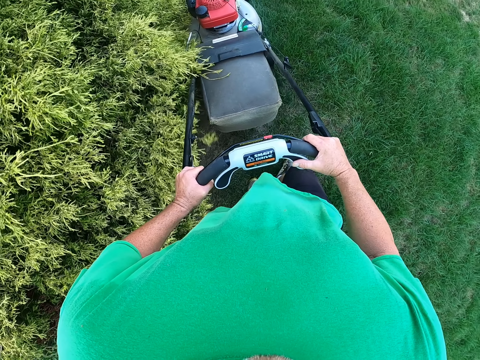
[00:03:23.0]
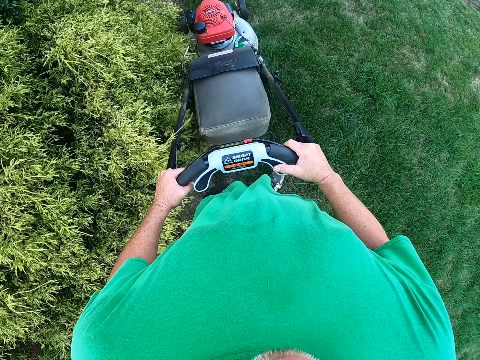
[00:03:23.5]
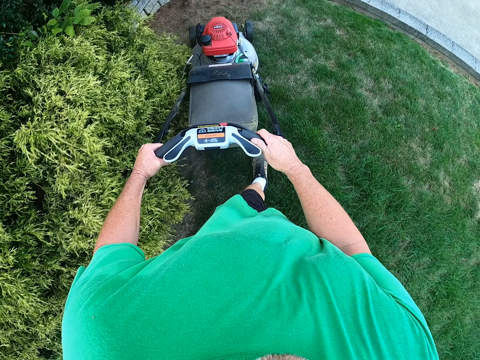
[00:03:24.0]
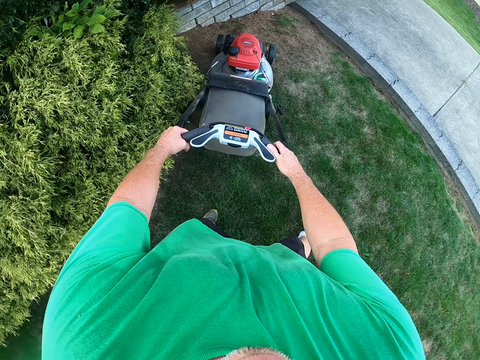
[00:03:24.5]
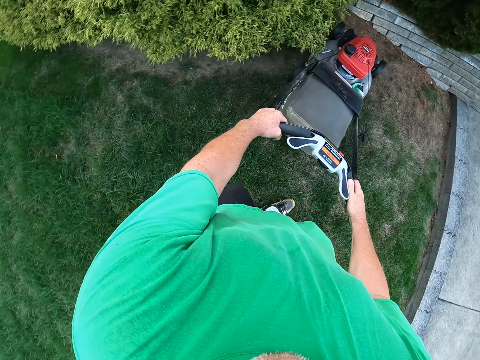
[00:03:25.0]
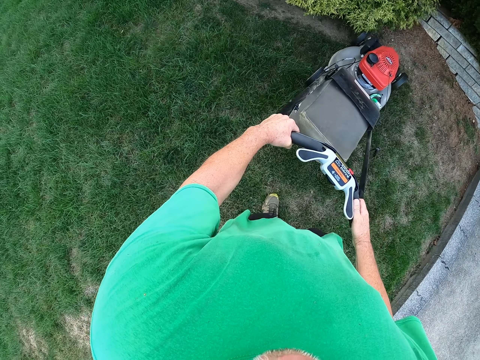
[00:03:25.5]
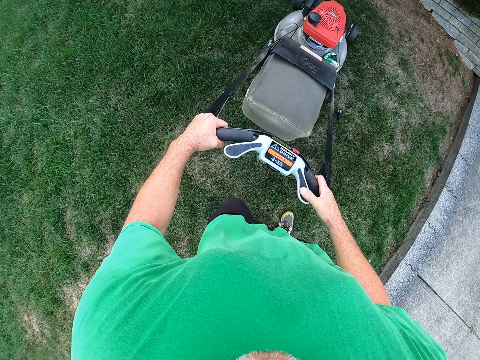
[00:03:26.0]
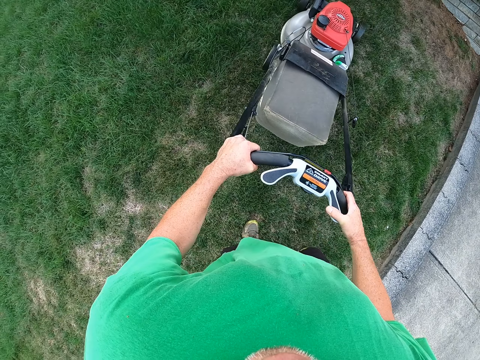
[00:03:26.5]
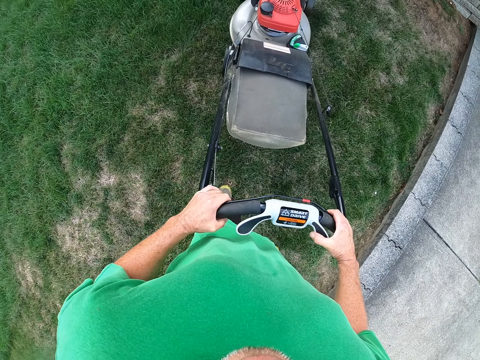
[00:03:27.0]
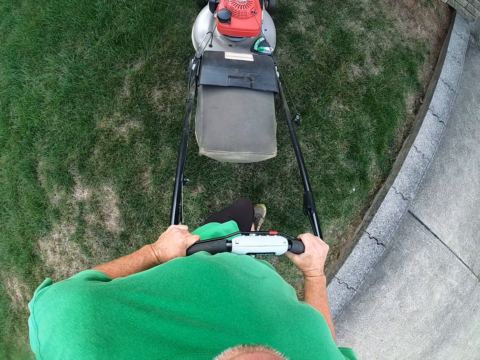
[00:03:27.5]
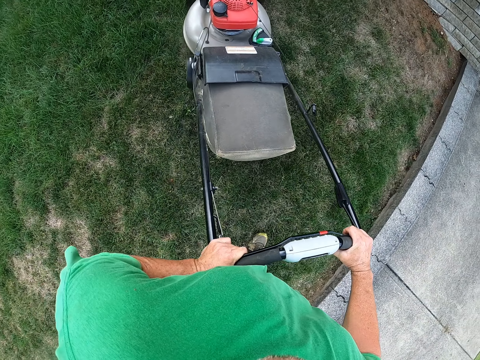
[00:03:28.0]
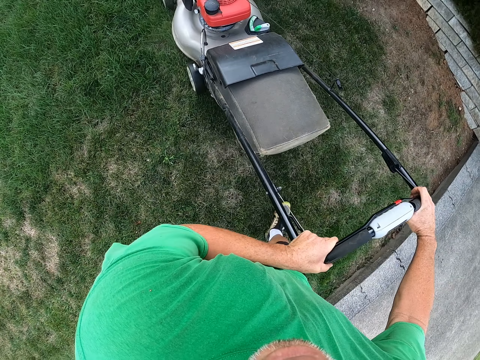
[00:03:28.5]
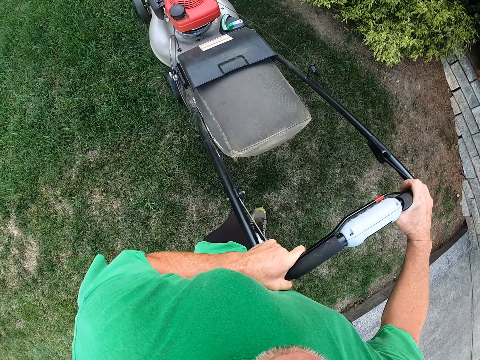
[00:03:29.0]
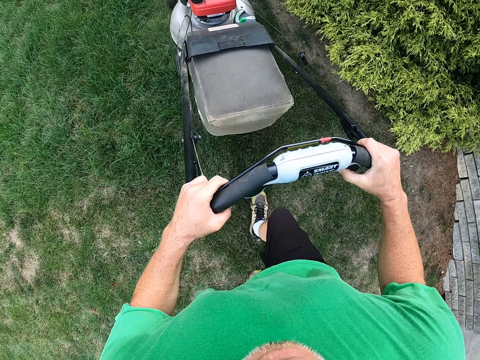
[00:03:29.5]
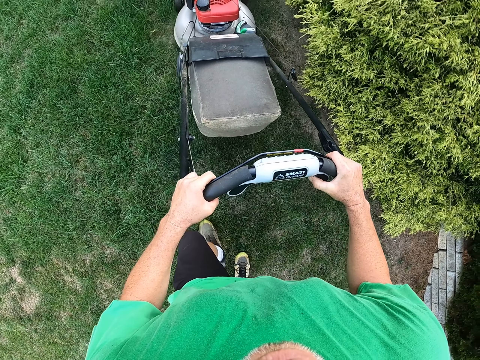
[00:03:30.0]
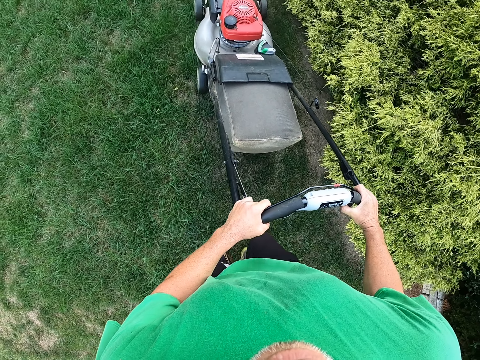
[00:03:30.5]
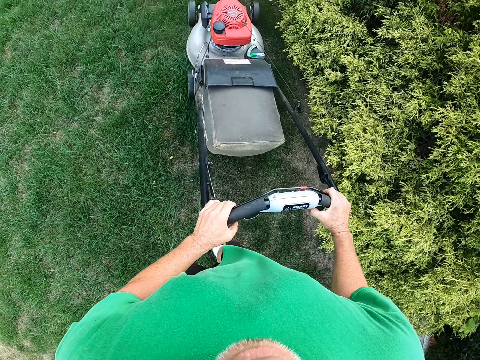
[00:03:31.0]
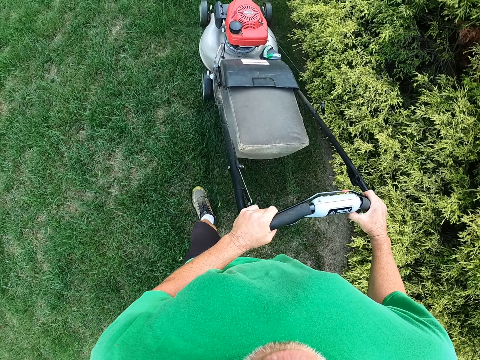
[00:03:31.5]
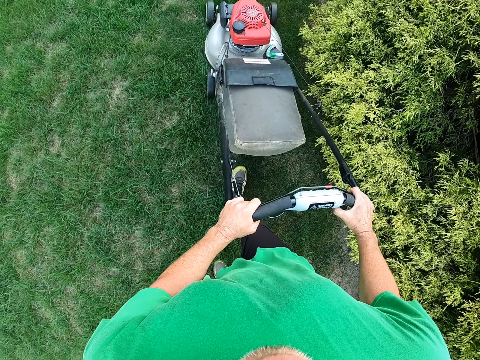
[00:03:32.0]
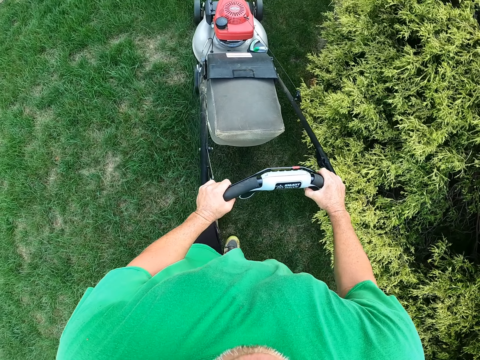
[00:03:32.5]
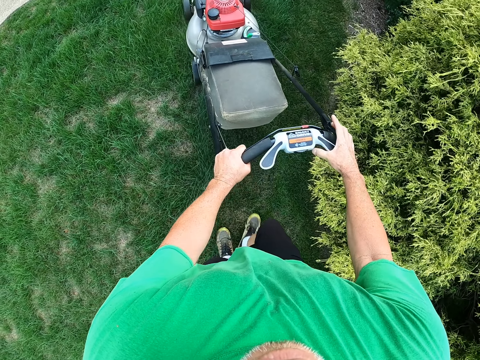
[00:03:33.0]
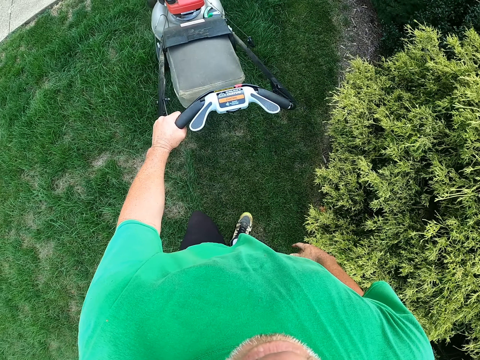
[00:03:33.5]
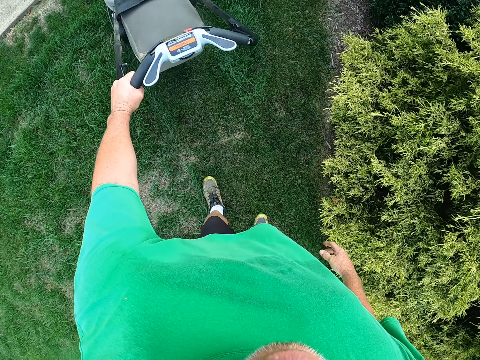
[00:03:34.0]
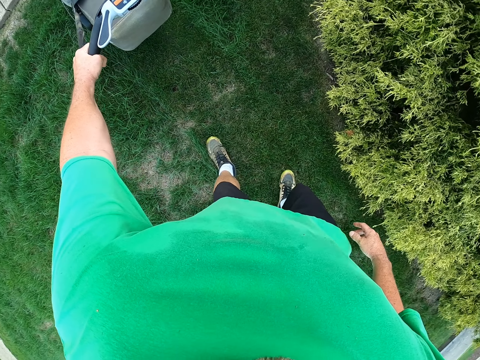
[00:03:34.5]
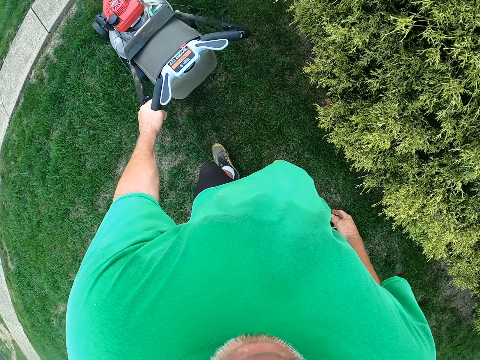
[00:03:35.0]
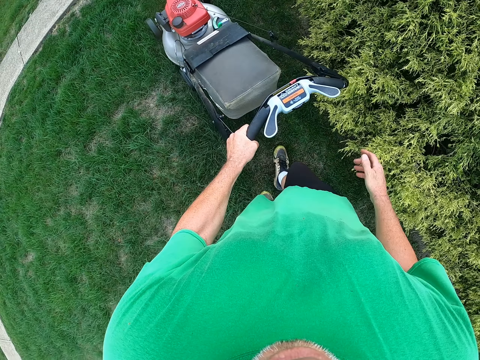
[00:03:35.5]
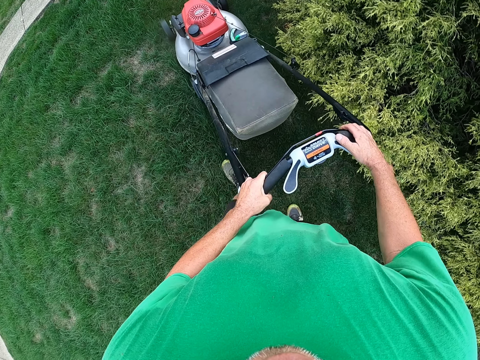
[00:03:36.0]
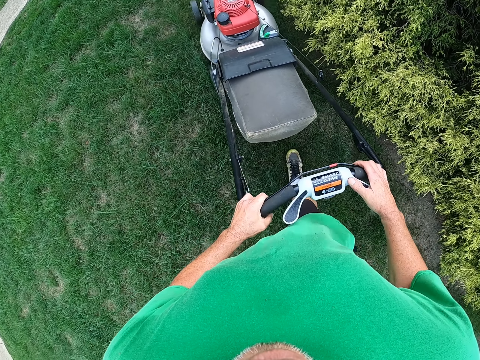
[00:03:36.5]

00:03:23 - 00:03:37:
The camera wearer pulls the mower. They push the mower. They pull the mower.

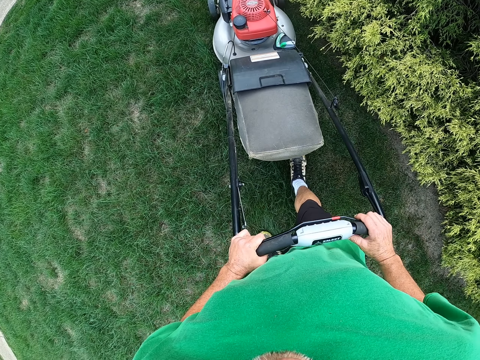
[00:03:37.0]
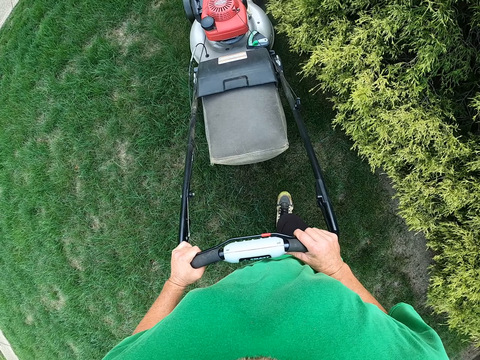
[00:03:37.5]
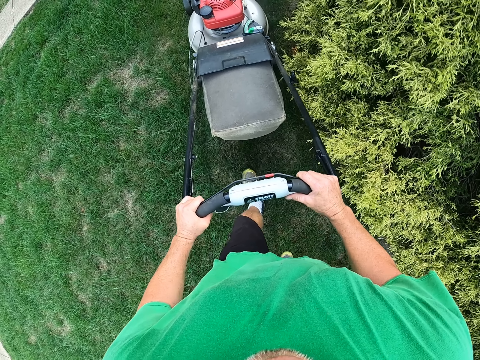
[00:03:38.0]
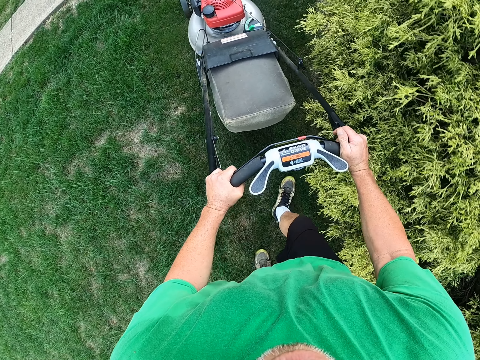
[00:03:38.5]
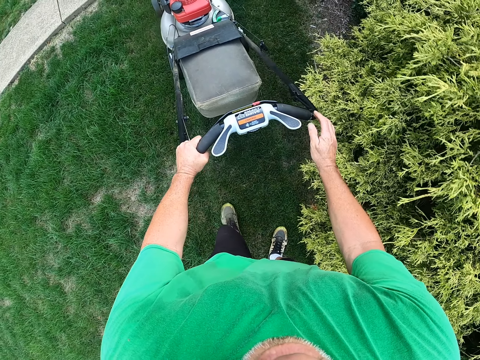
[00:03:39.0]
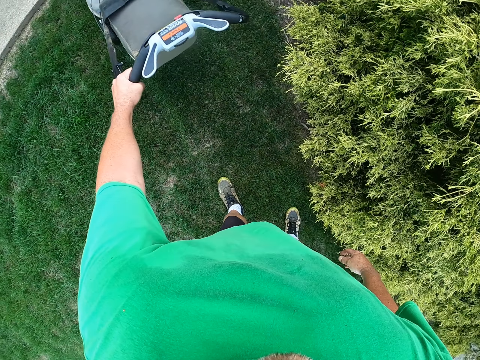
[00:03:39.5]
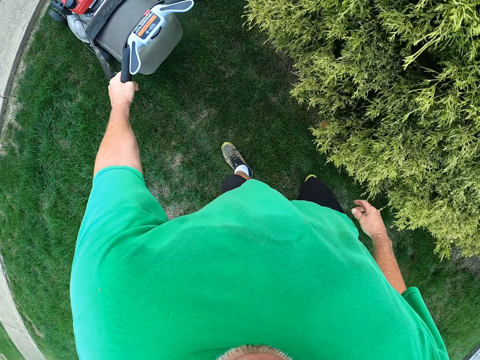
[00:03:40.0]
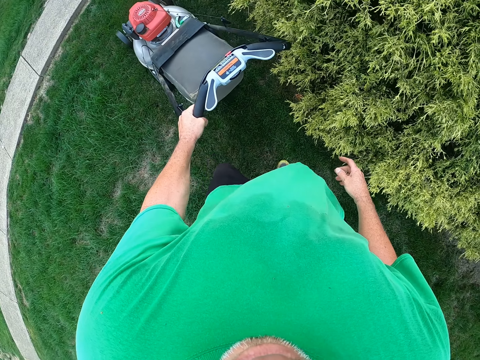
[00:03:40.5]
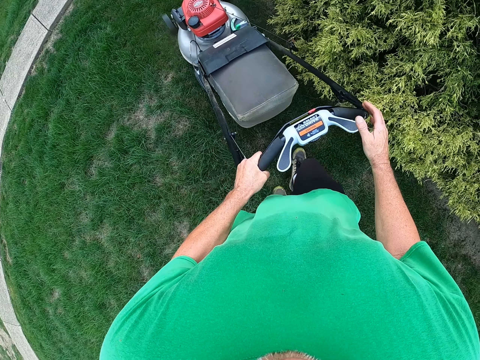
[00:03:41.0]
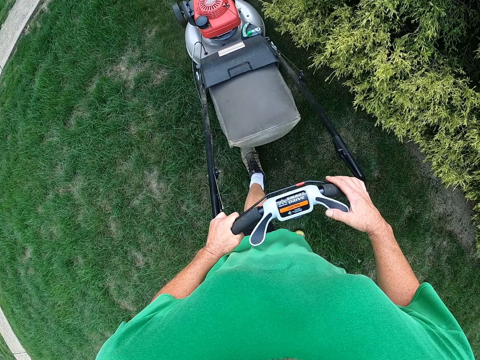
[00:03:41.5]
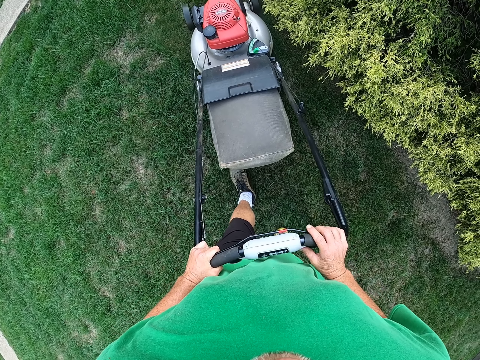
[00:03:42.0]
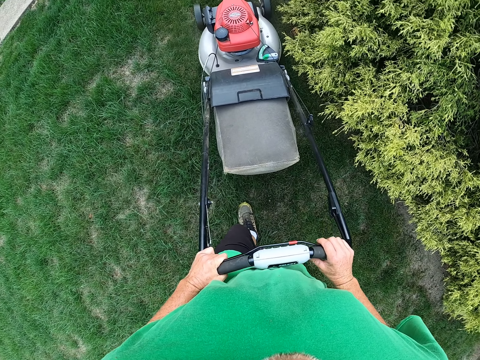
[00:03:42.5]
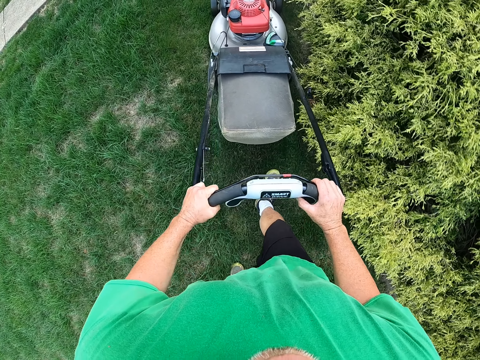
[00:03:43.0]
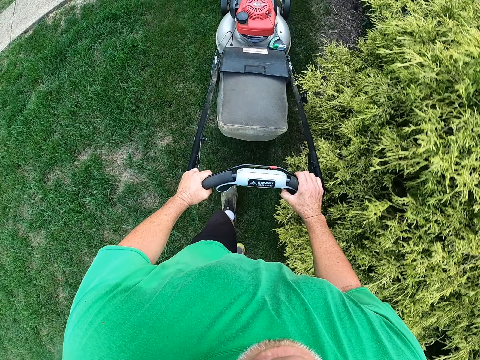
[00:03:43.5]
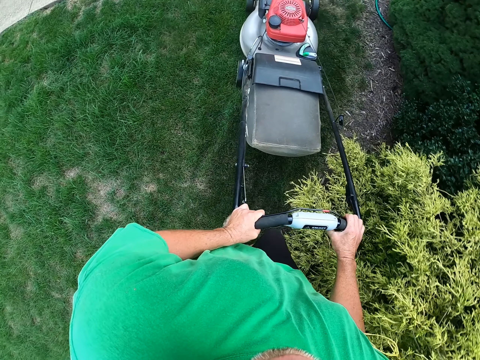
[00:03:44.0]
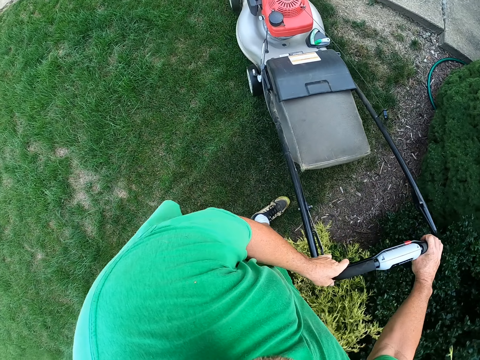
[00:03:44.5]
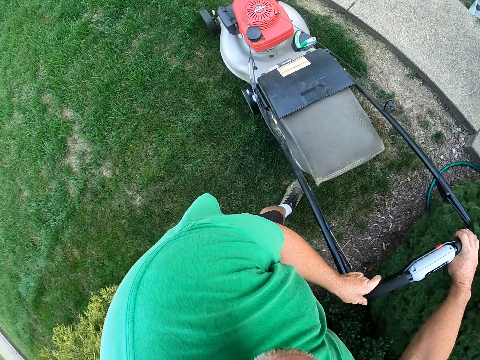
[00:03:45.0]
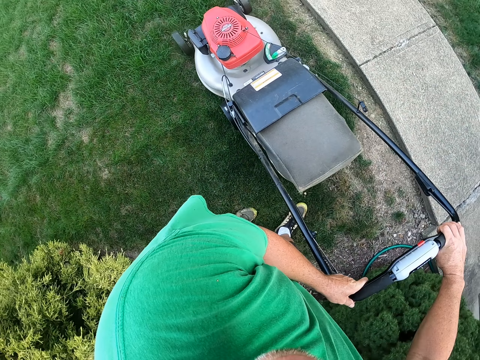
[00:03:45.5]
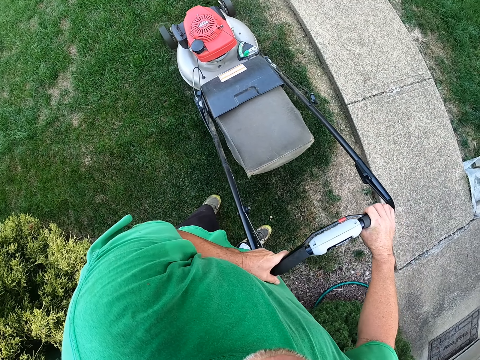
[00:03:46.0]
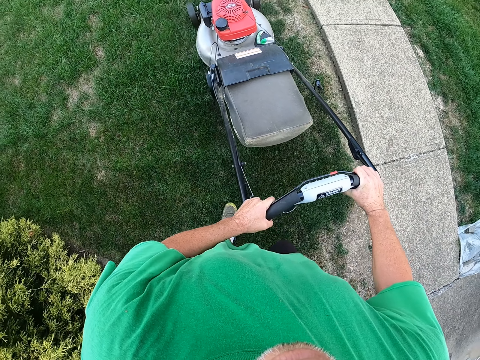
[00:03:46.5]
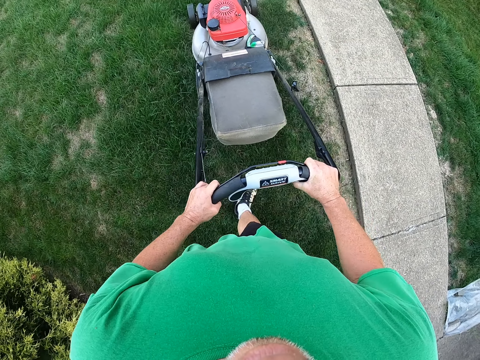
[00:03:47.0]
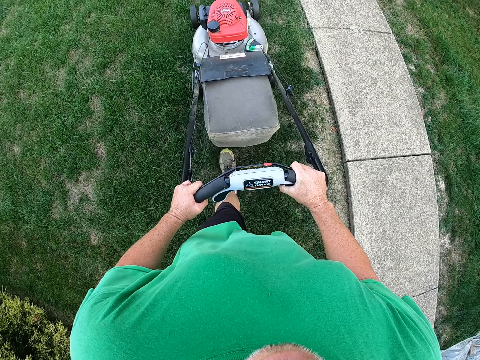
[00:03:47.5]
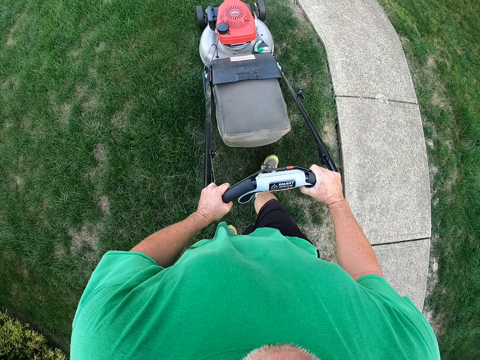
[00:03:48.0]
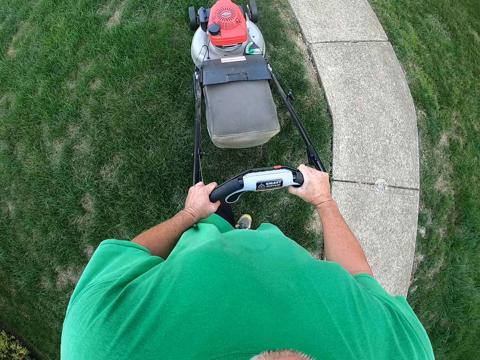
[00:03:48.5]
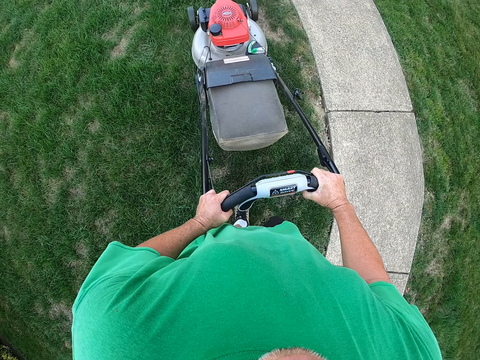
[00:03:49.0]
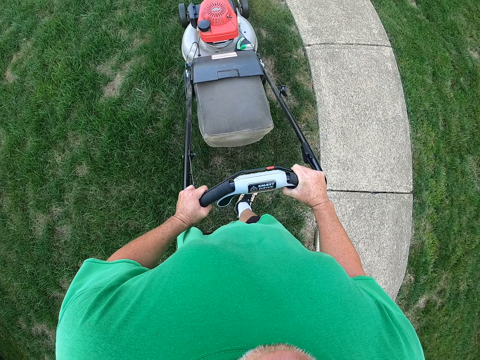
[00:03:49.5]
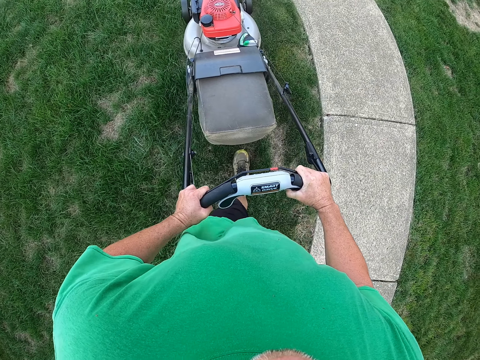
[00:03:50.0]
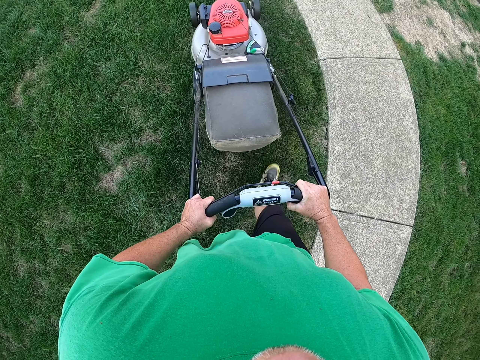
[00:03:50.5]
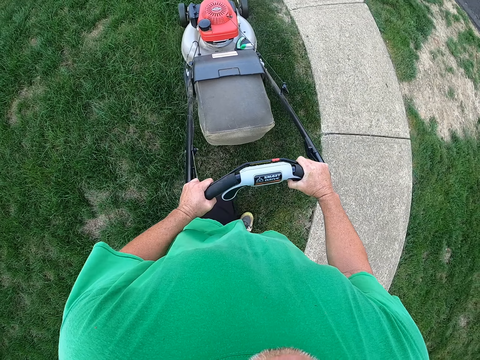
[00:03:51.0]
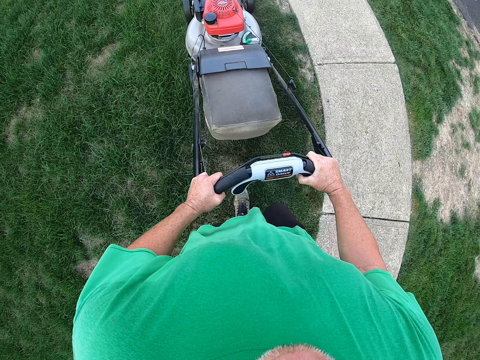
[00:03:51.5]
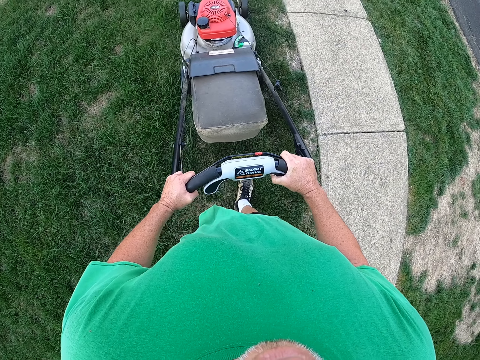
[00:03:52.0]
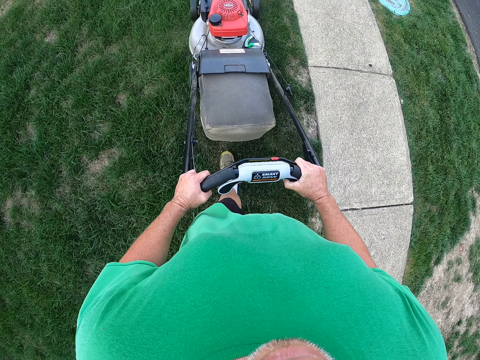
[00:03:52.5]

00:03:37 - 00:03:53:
The camera wearer pushes the mower. They pull the mower. They push the mower. They turn the mower left.
